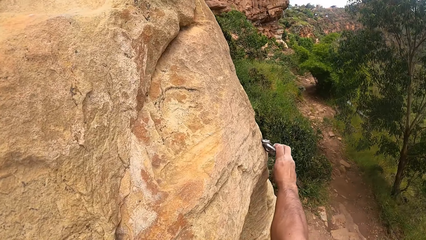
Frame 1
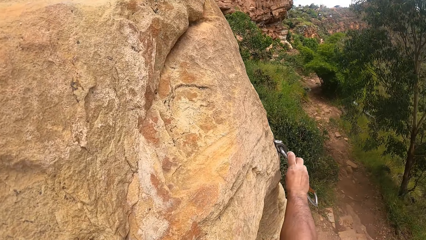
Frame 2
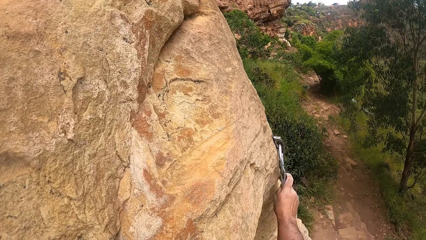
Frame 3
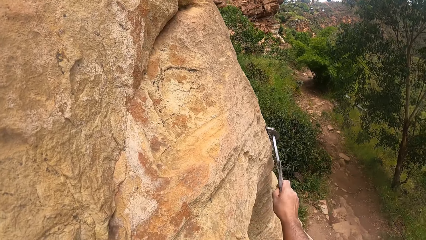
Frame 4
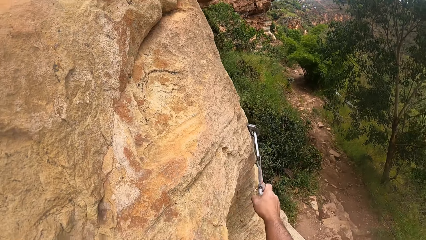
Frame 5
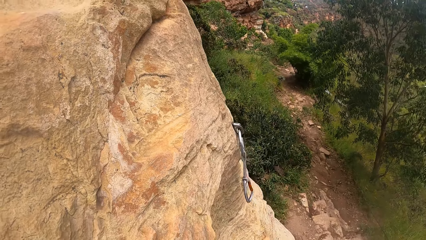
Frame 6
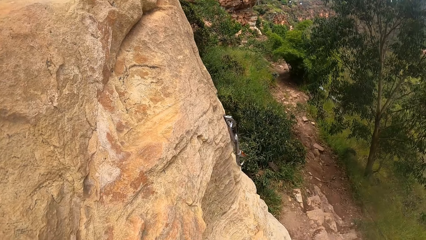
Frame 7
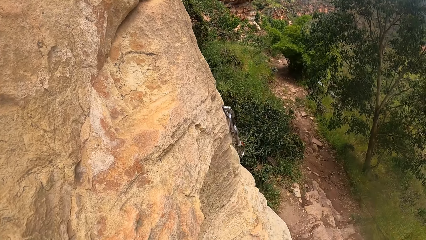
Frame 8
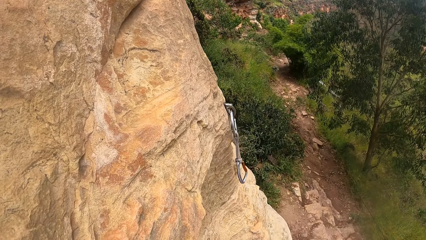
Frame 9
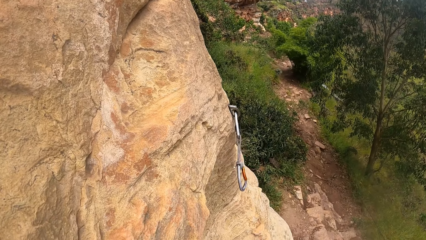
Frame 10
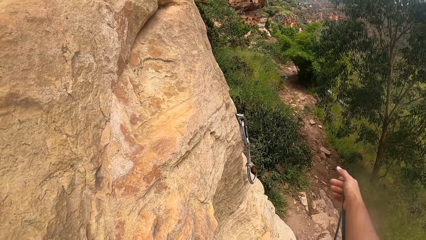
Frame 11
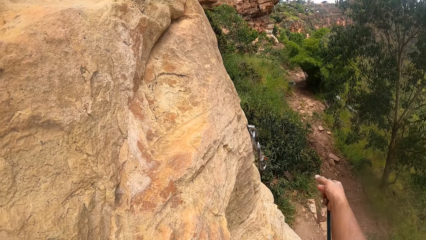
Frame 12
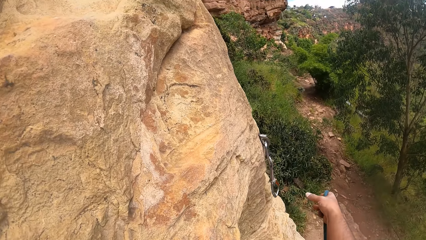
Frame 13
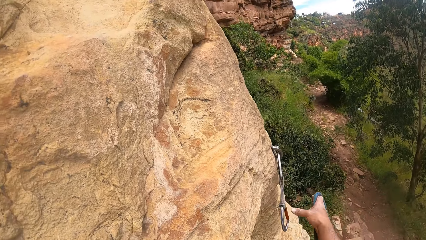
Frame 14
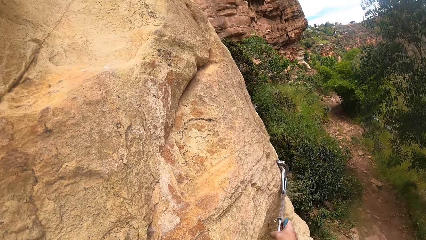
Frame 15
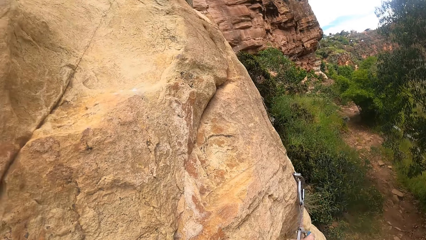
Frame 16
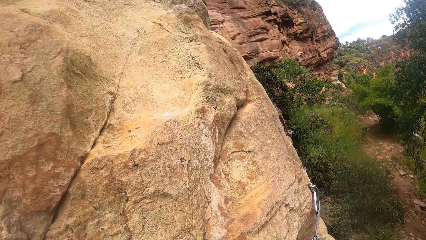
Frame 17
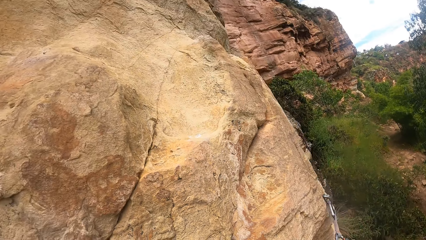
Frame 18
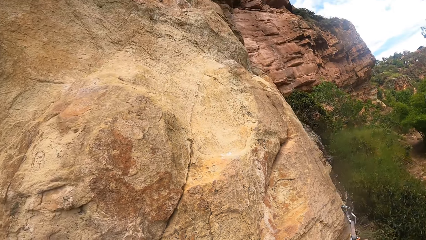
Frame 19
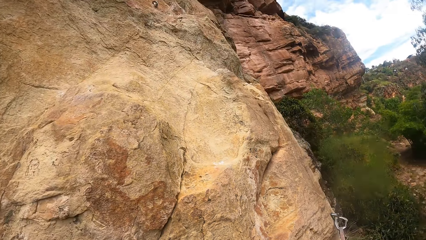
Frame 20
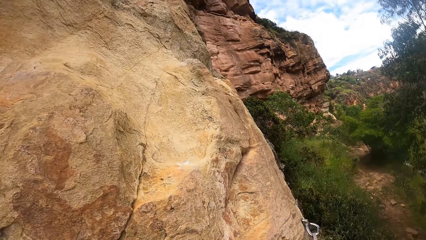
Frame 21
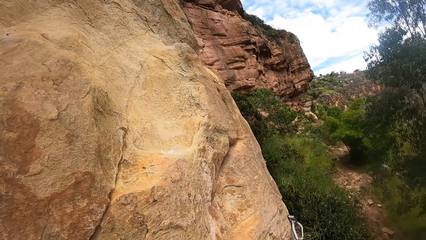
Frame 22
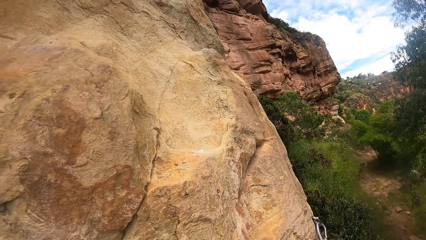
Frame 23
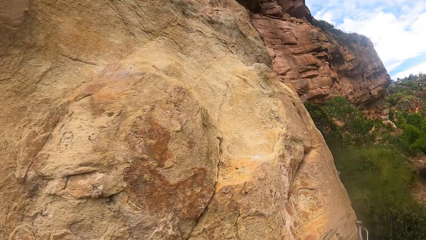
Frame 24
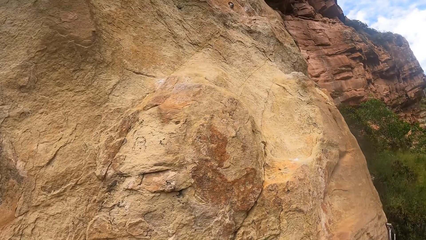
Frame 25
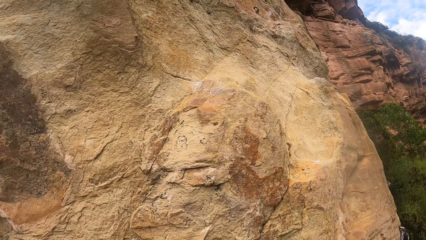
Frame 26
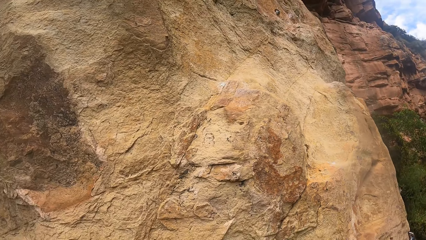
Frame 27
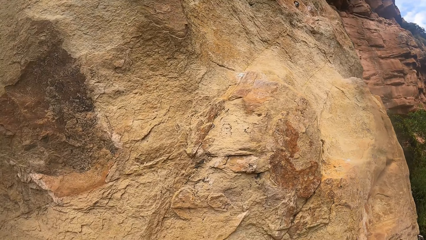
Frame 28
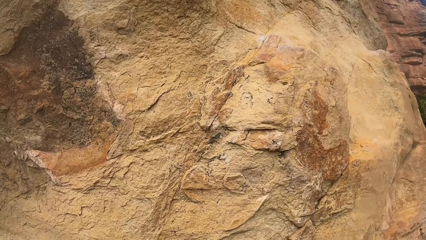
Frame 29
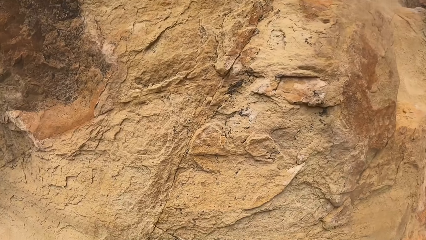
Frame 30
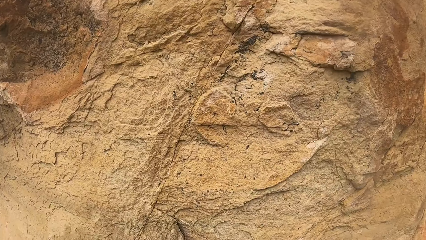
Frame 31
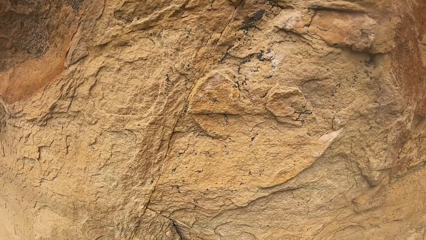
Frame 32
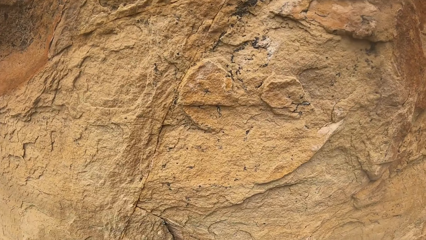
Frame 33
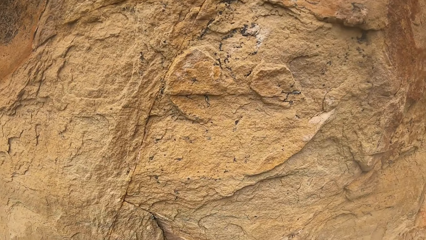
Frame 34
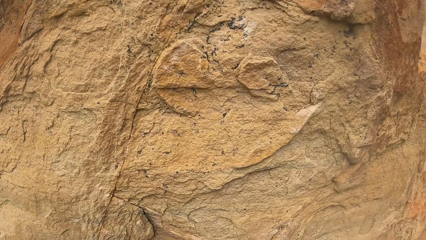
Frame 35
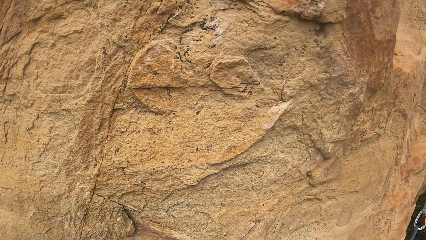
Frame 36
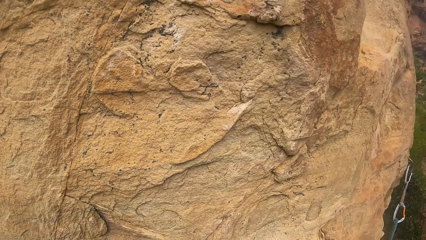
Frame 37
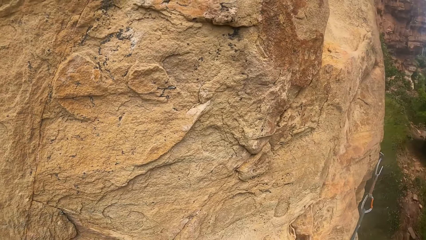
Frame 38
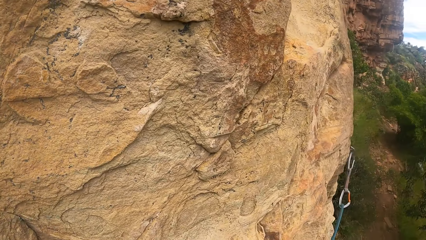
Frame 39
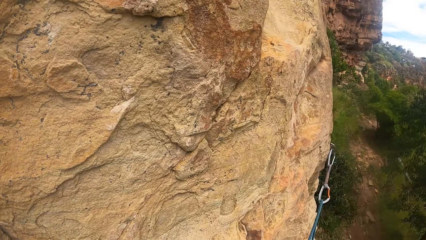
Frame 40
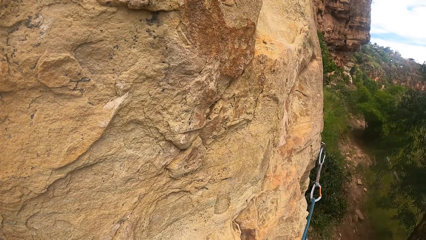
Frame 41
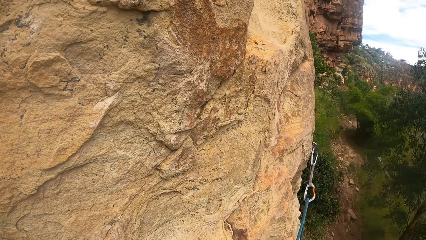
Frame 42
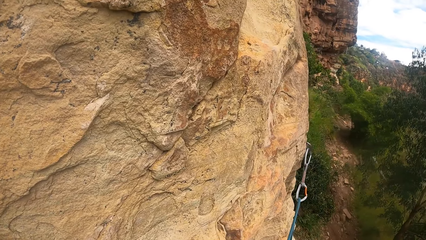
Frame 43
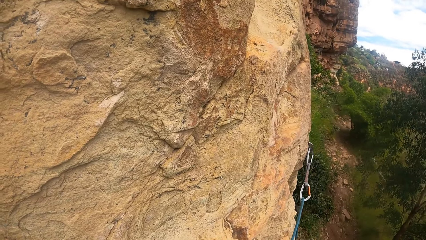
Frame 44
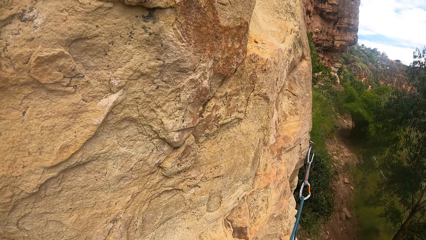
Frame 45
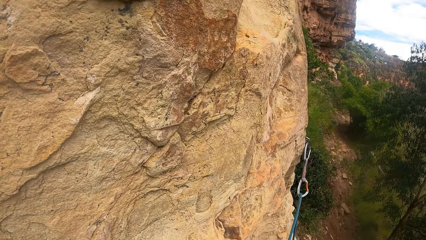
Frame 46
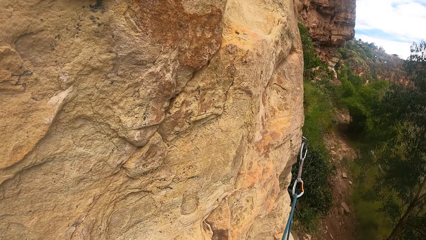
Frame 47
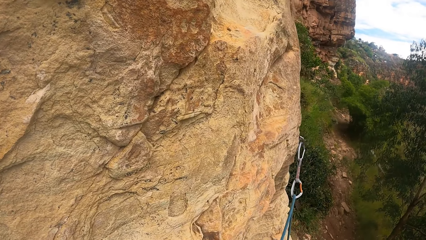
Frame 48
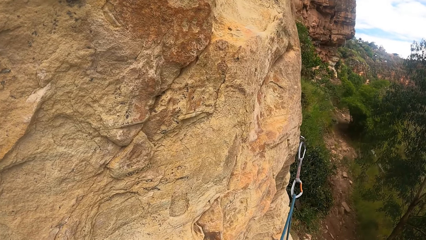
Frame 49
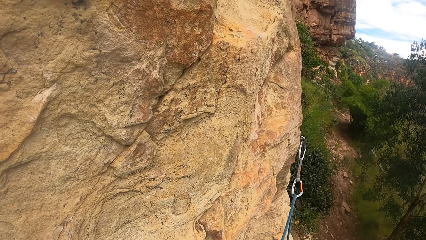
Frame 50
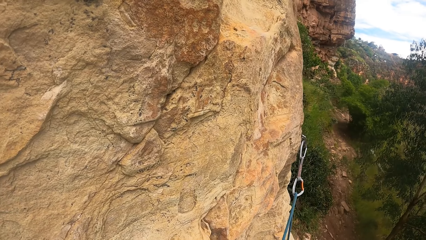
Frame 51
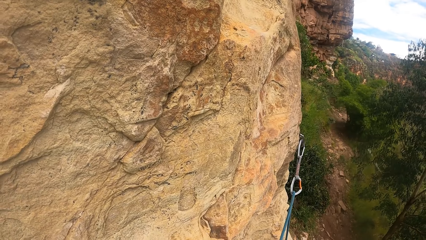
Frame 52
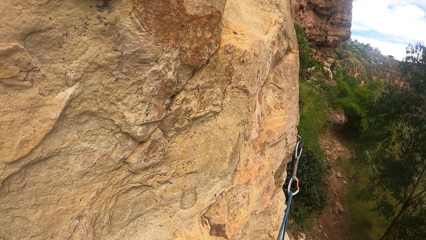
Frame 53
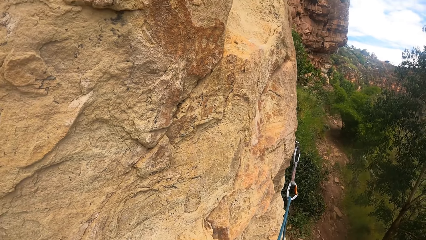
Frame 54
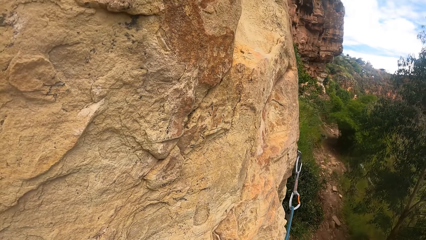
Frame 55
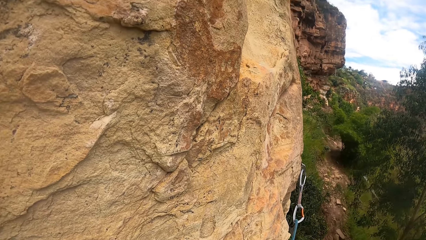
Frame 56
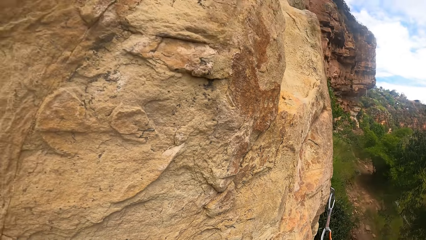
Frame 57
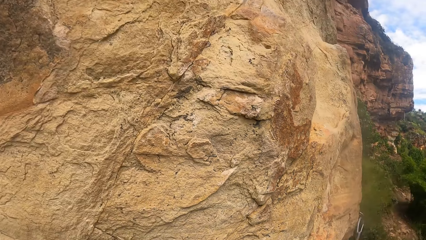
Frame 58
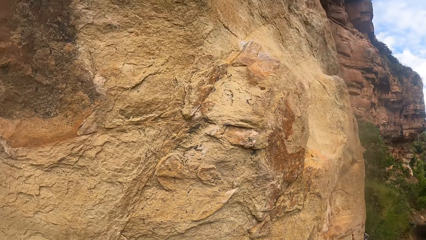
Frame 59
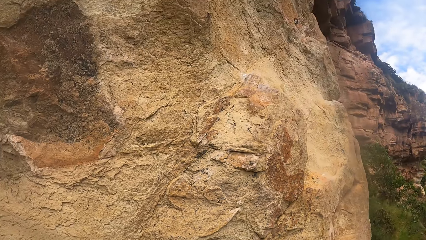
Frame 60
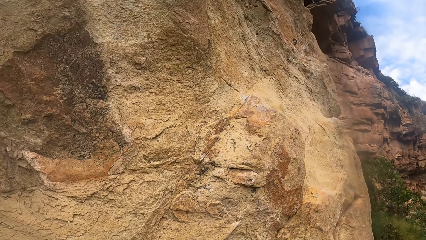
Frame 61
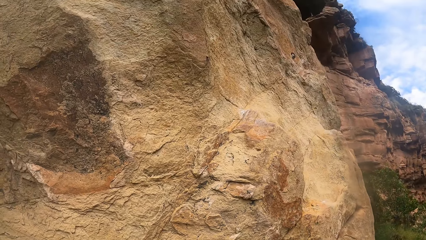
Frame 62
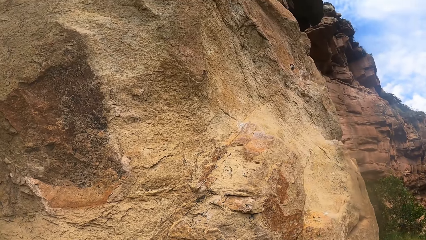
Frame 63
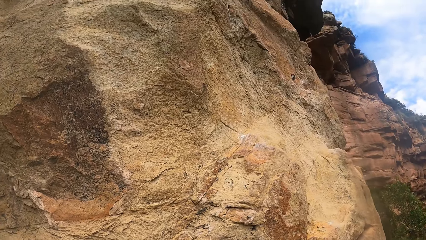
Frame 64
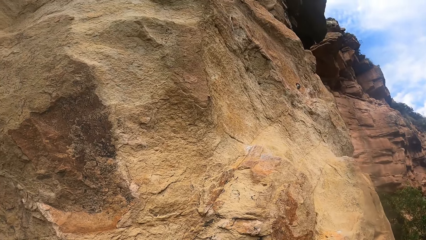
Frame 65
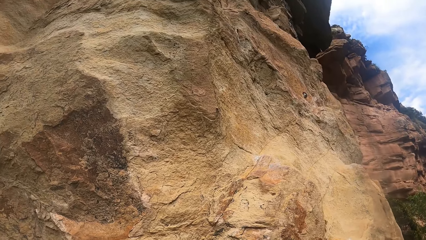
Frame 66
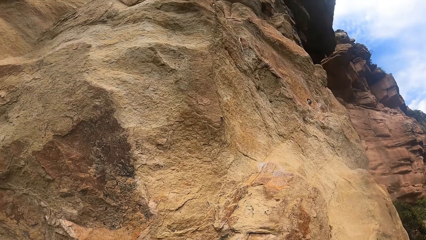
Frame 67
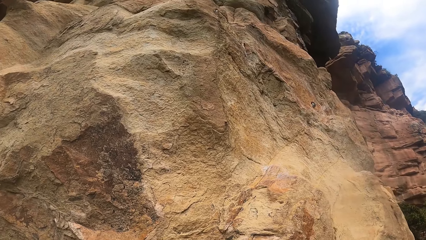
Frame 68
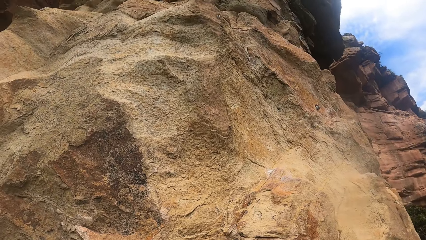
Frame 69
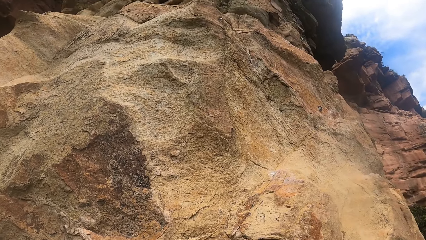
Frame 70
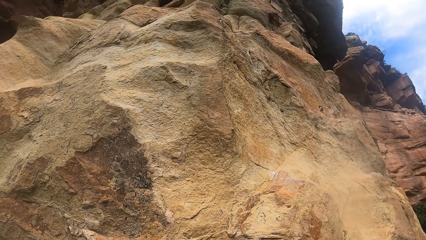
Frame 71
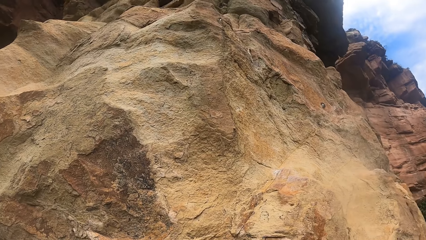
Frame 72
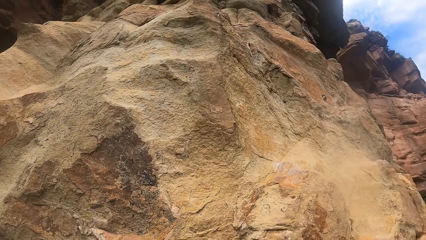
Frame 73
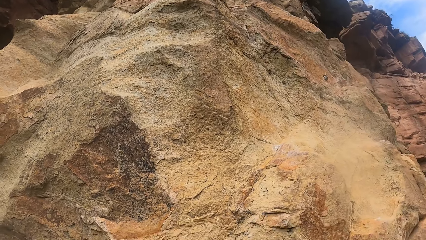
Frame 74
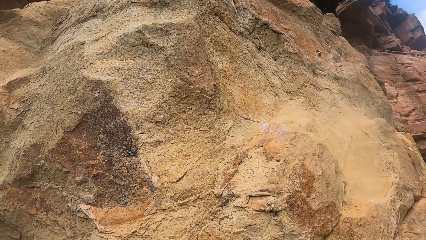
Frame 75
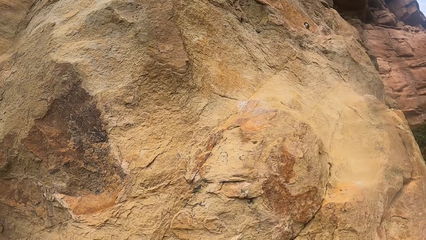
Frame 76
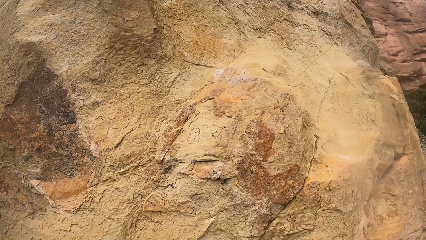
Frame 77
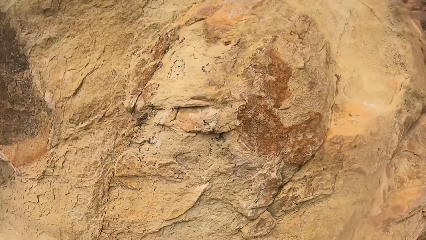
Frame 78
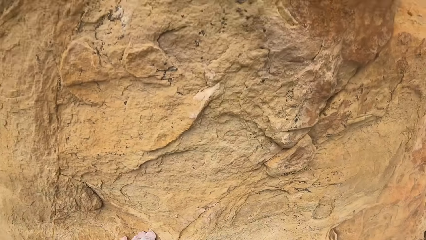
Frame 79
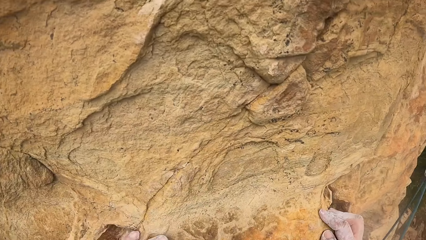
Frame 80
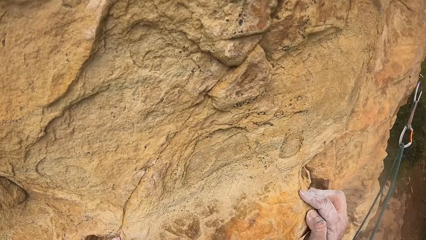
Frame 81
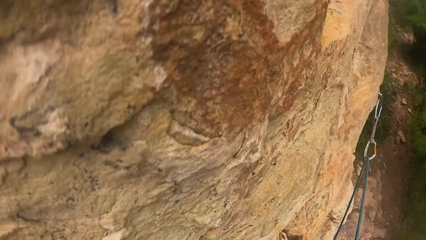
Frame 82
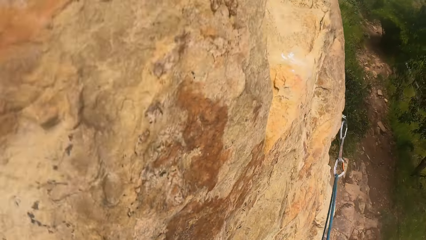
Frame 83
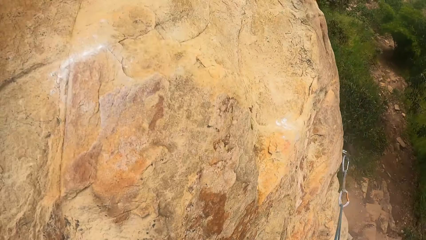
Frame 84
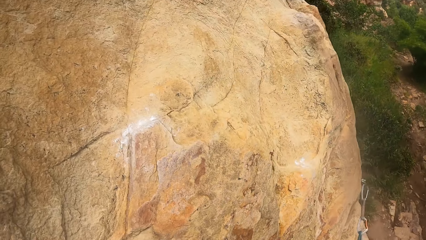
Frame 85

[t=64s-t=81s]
The camera wearer hooks carabiners. They fix a trad on a hook. They pull a rope. They hold the carabiners. They fix the rope on the trad. They look around. They look up a rock. They look at the rope on the trad. They look up the rock.
